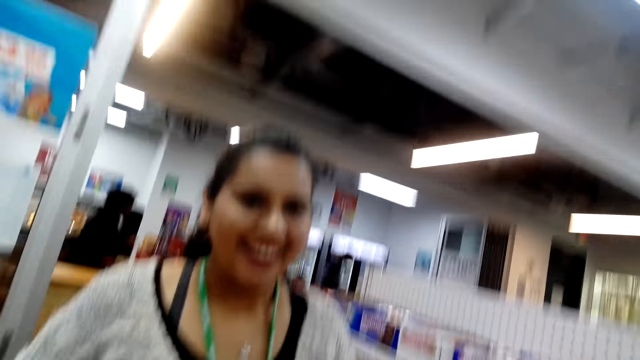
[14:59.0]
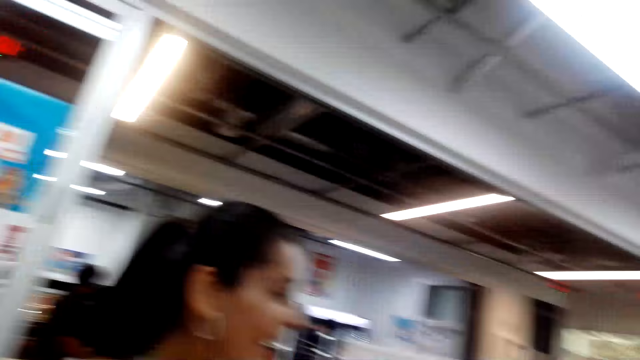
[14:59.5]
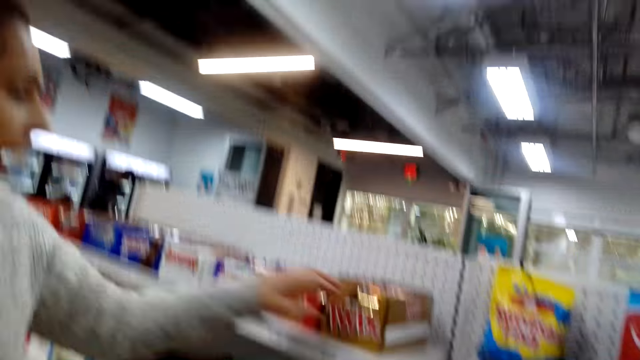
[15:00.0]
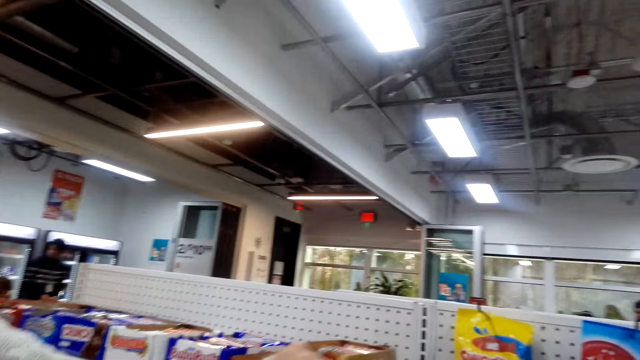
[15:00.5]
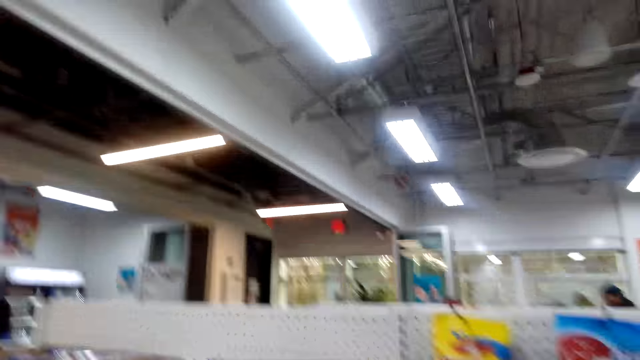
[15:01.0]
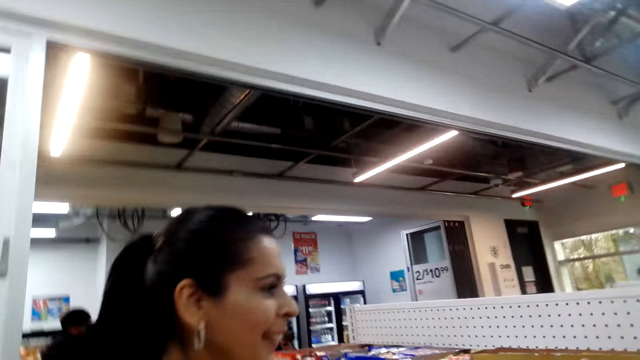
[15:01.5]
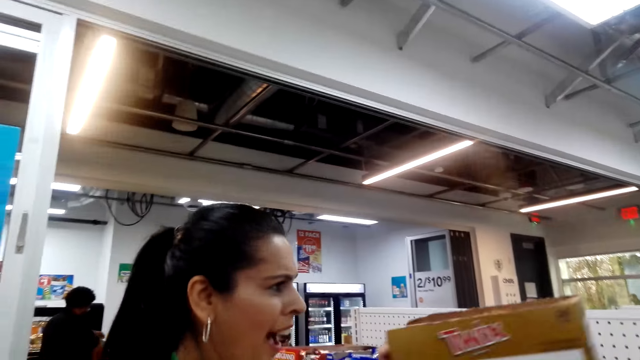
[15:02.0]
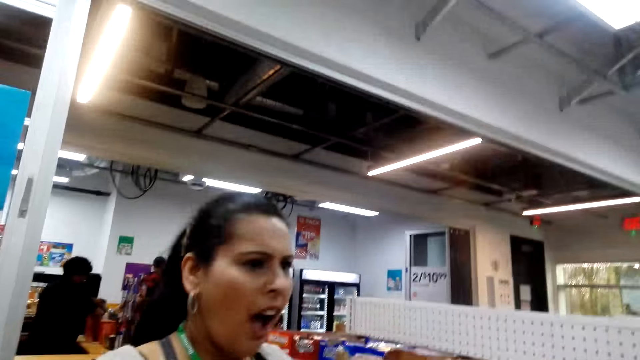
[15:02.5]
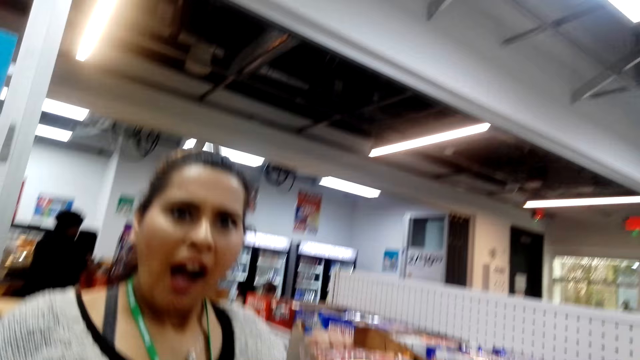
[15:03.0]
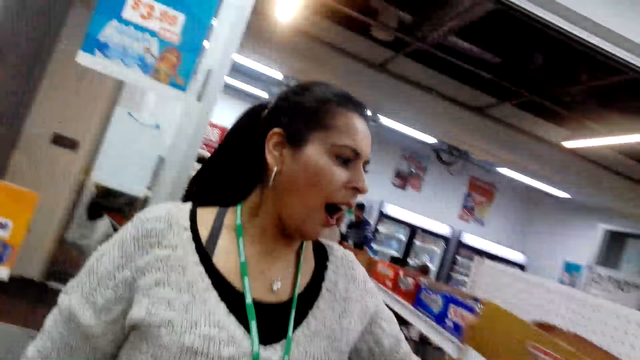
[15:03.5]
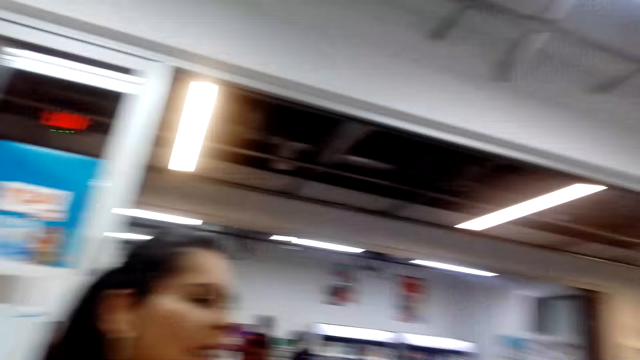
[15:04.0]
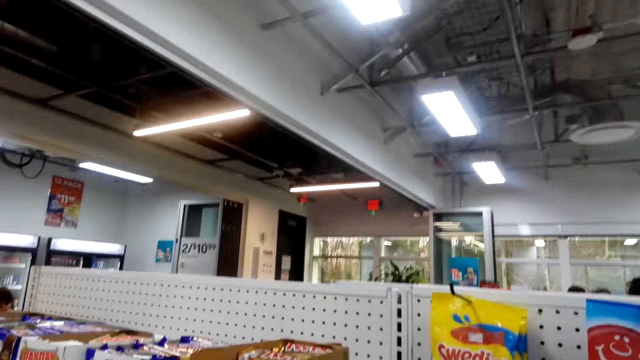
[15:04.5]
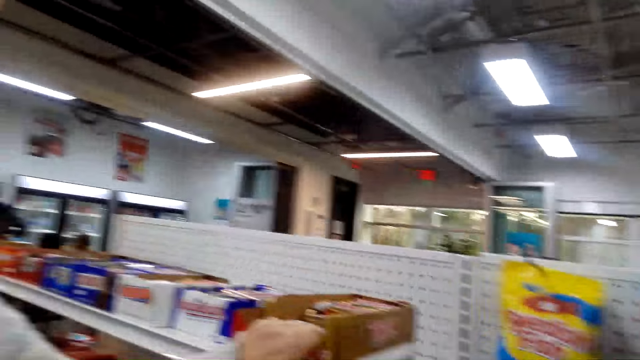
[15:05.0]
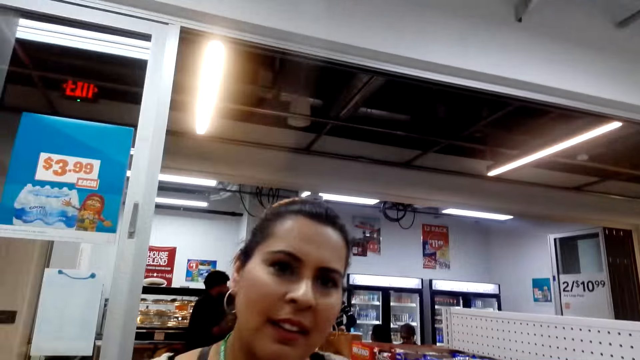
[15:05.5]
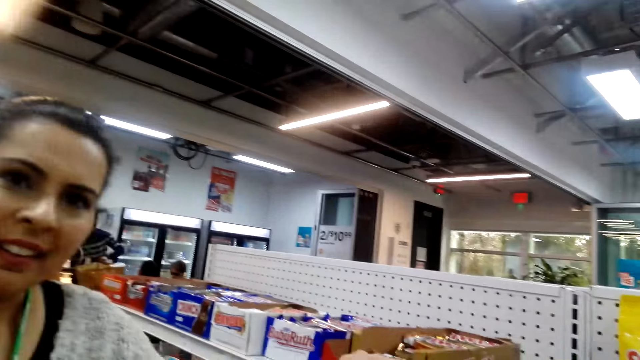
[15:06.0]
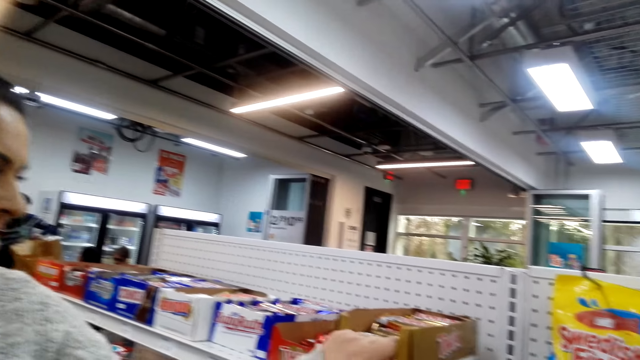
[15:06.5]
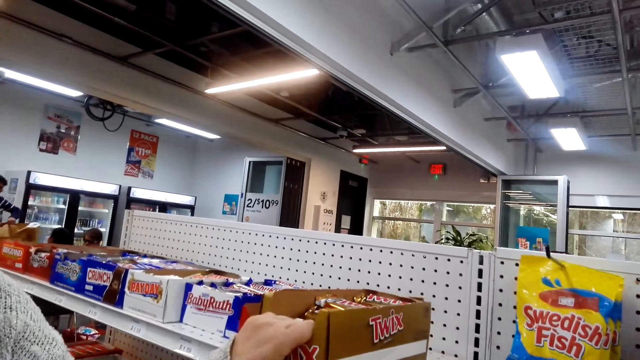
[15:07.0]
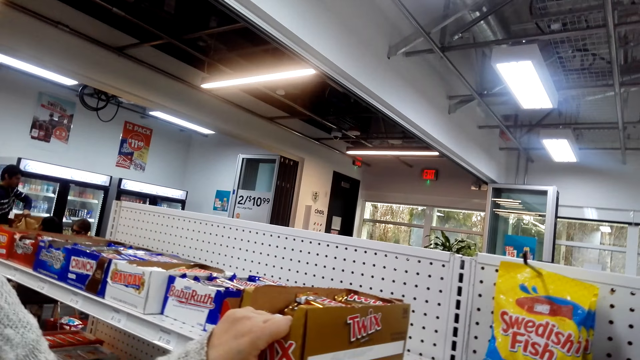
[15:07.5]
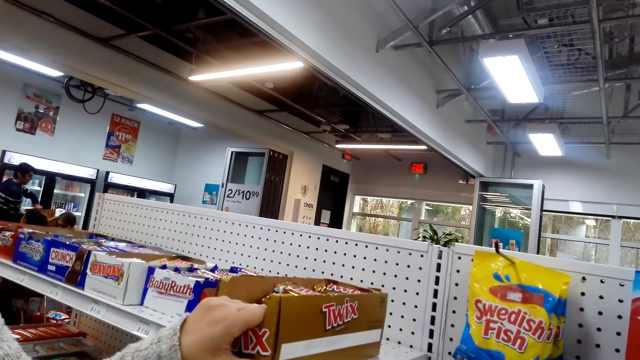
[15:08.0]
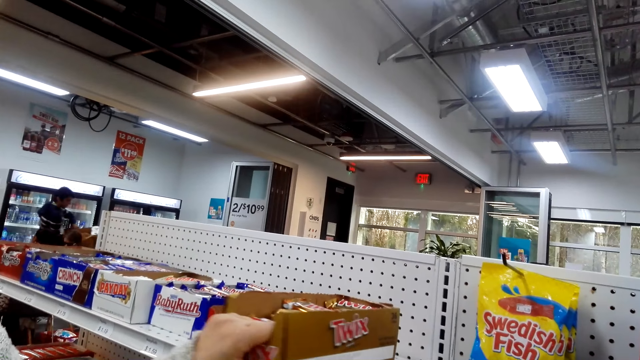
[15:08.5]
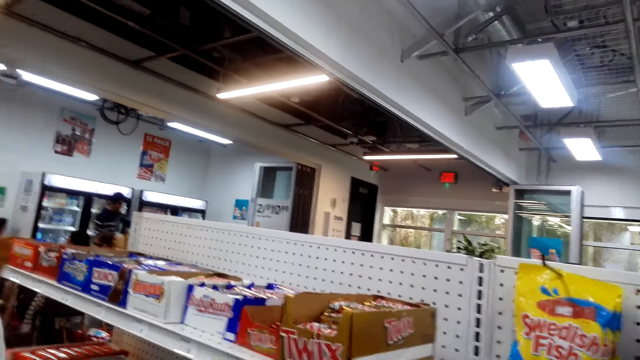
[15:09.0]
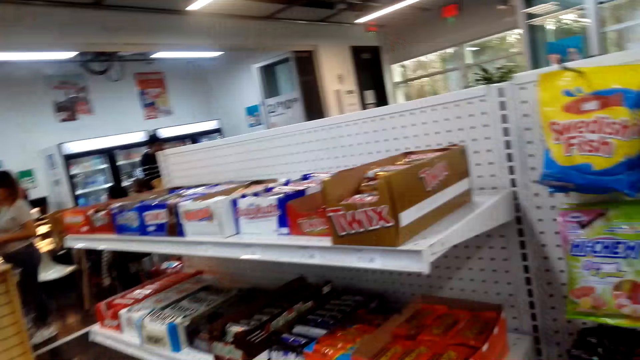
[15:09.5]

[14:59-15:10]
The camera wearer looks at a lady. They interact with the lady. The lady picks a box from the shelf. The camera wearer looks at the box. The lady holds the box of candy.

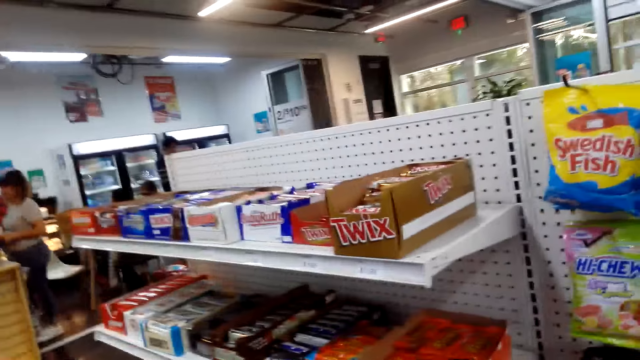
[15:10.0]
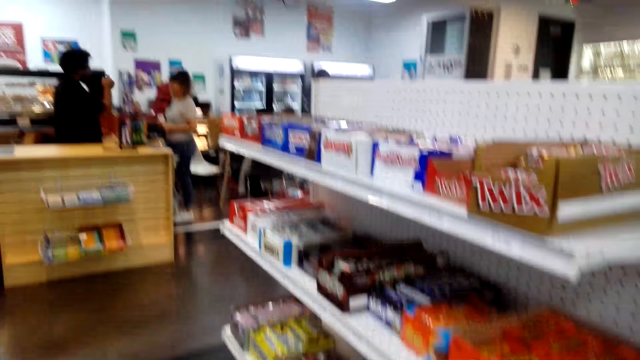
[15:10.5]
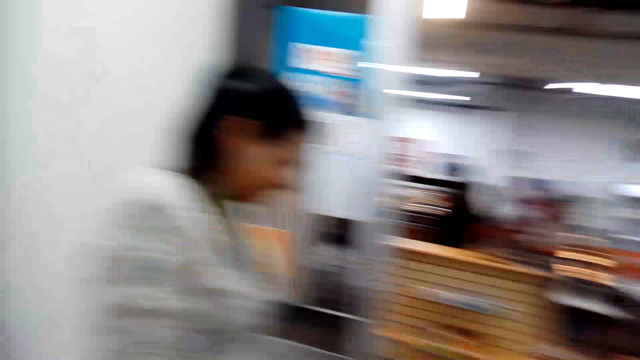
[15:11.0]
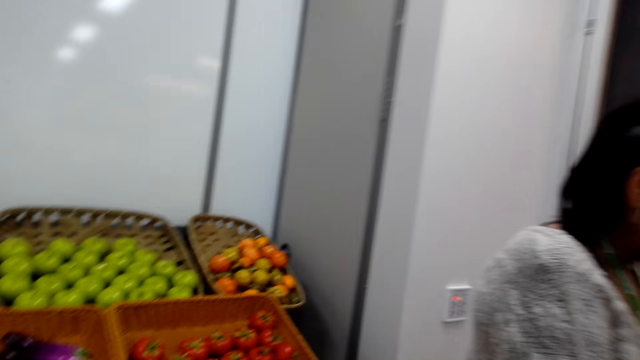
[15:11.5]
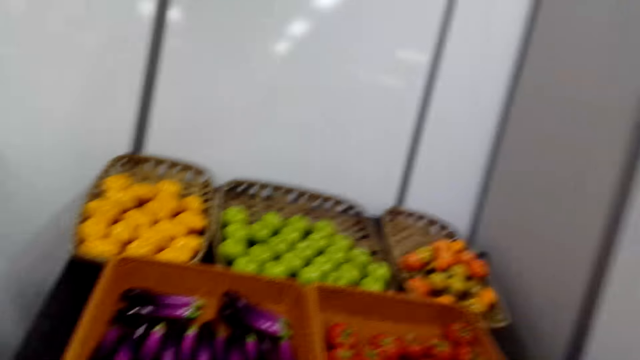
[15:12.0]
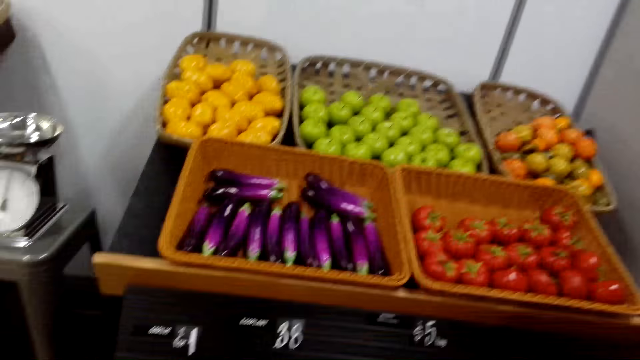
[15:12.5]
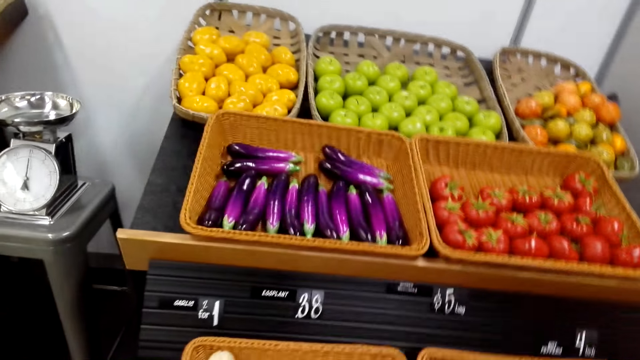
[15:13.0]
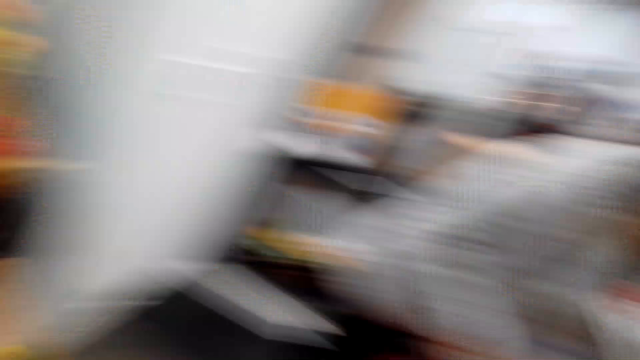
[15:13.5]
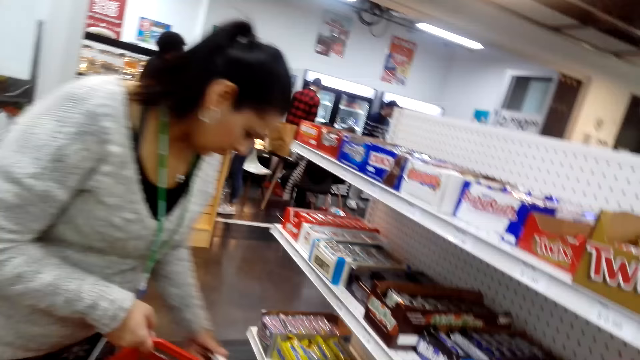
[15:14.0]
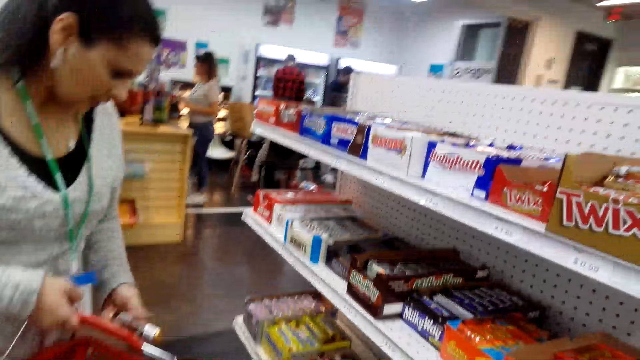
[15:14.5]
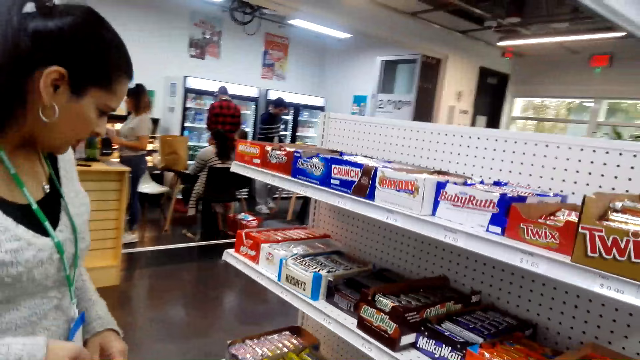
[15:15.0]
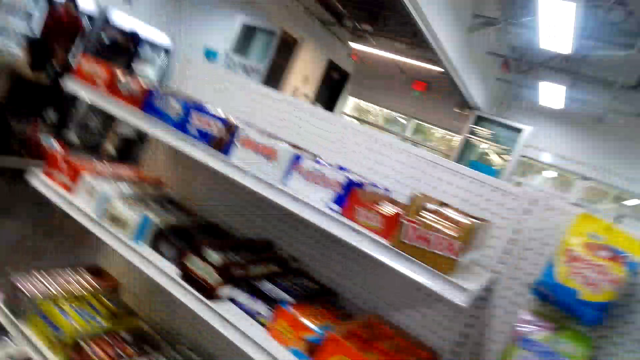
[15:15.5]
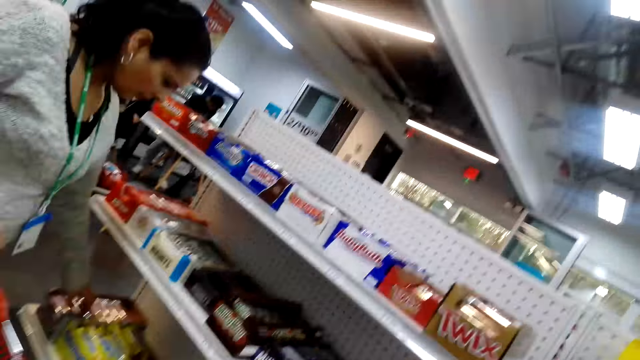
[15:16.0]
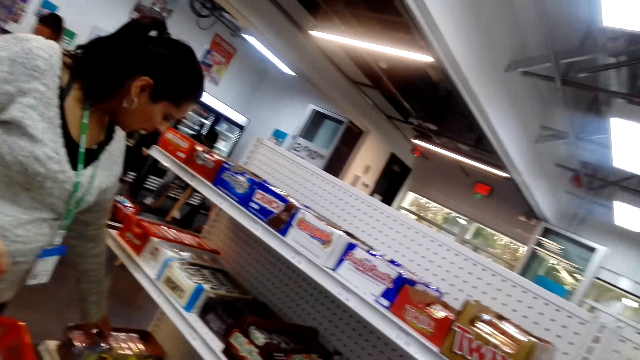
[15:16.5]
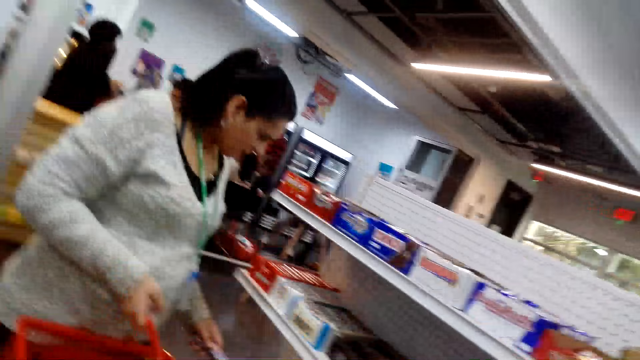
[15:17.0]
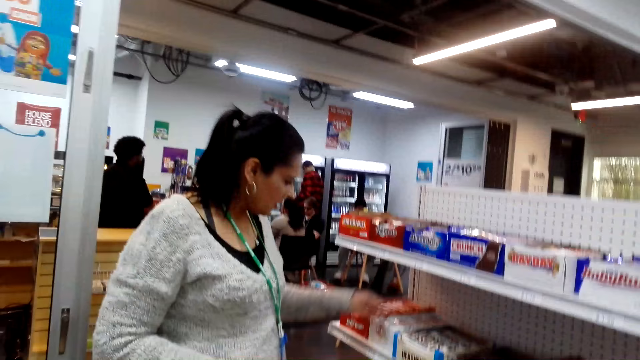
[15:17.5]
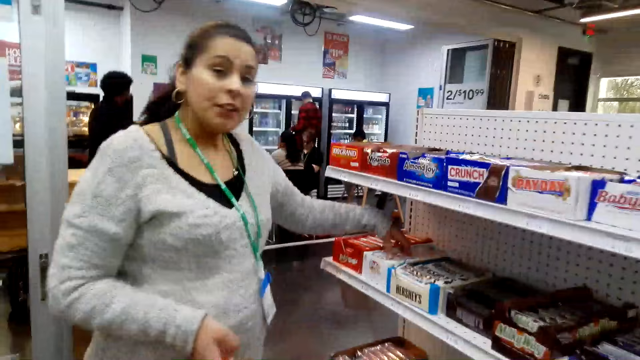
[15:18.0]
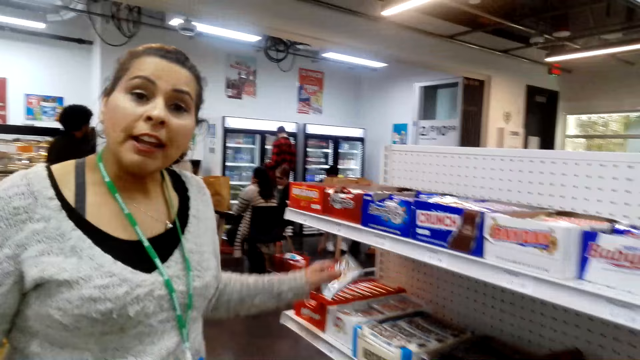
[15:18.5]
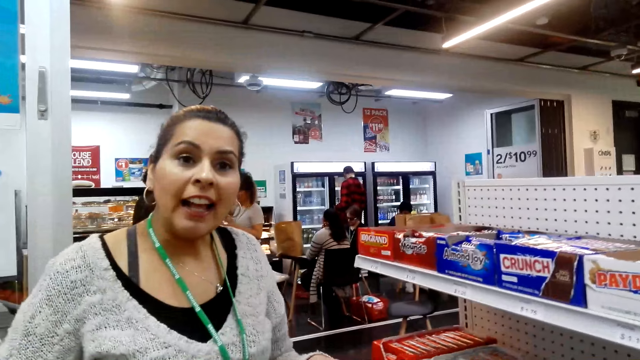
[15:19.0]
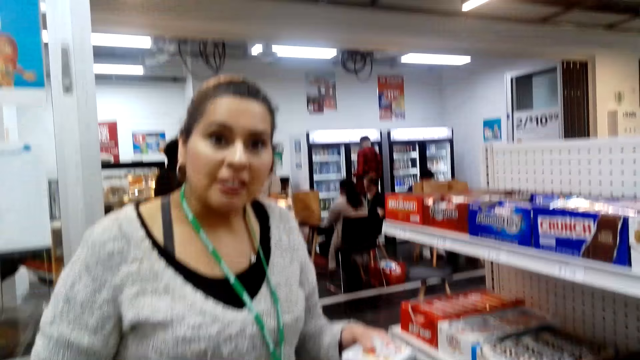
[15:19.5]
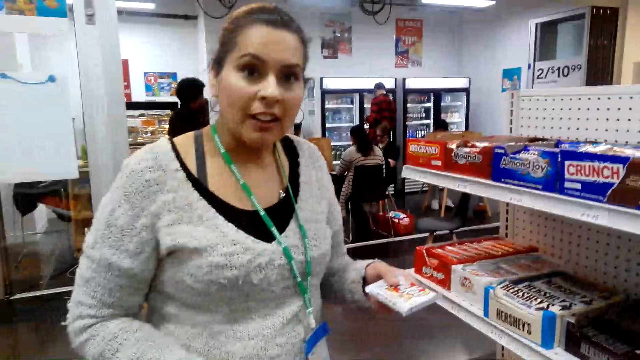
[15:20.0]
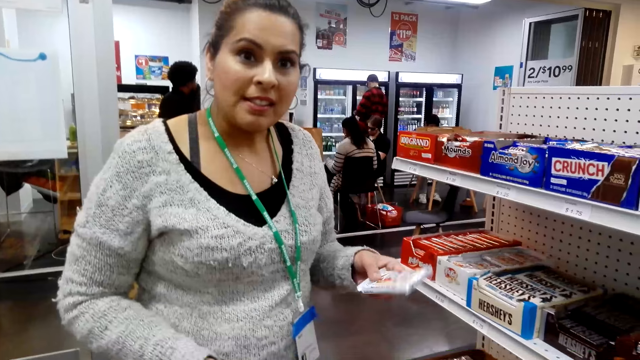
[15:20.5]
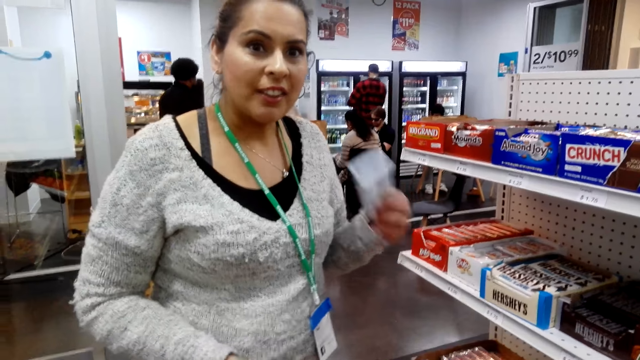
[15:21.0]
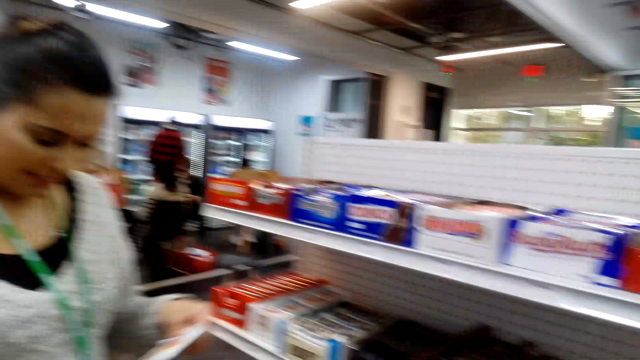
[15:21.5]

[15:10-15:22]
The camera wearer looks around. A lady collects food items. The camera wearer looks at the lady. The lady picks something from the shelf. The lady talks to the camera wearer.
